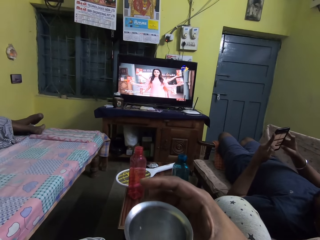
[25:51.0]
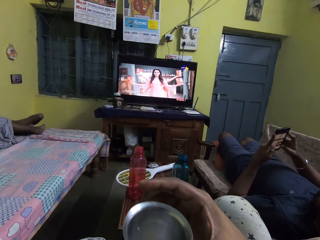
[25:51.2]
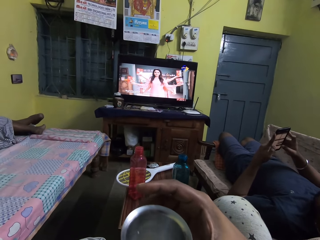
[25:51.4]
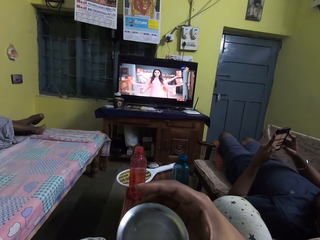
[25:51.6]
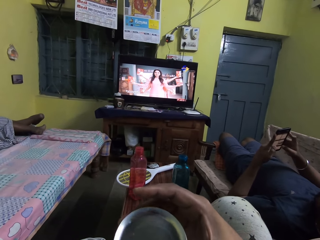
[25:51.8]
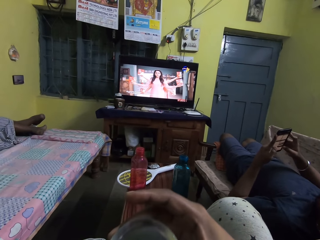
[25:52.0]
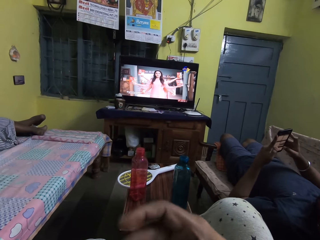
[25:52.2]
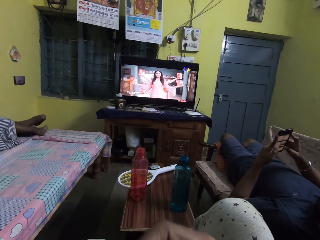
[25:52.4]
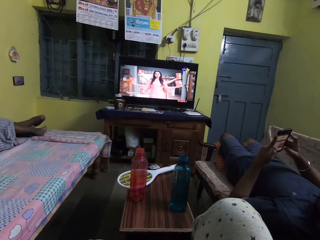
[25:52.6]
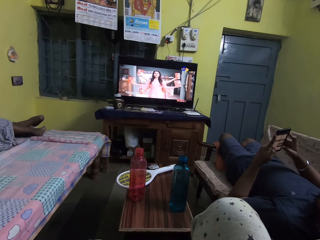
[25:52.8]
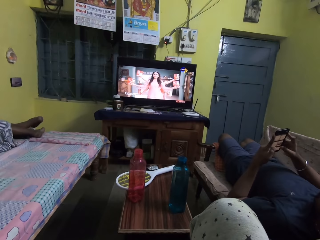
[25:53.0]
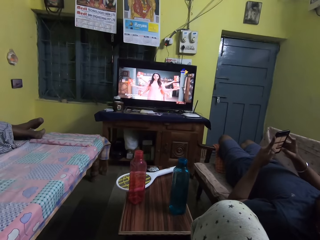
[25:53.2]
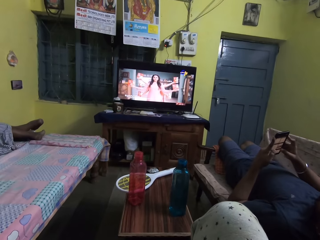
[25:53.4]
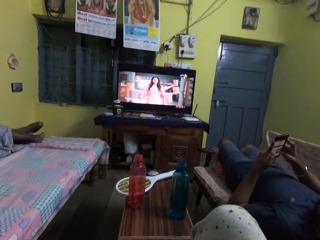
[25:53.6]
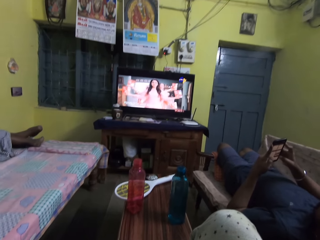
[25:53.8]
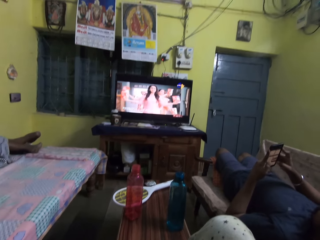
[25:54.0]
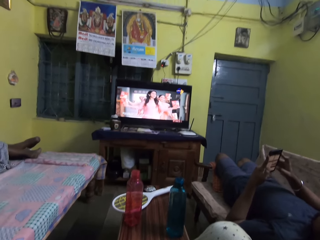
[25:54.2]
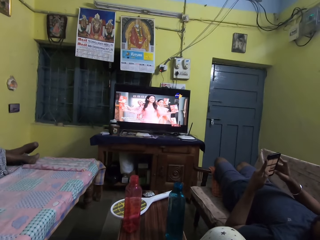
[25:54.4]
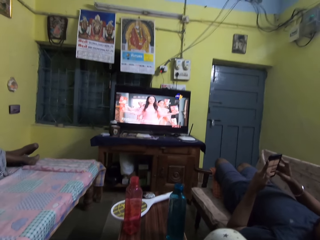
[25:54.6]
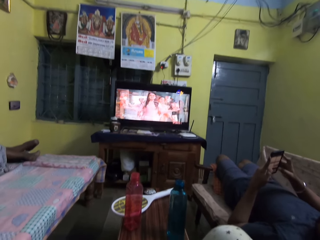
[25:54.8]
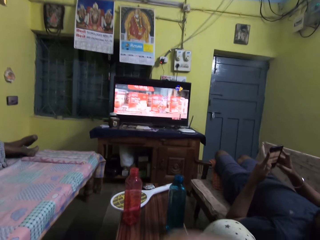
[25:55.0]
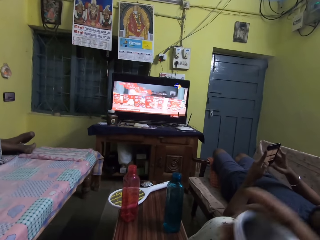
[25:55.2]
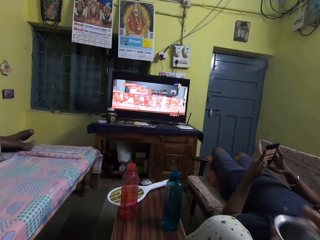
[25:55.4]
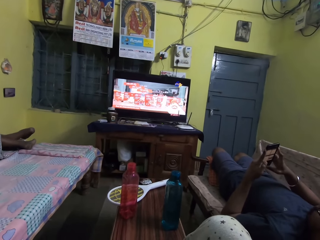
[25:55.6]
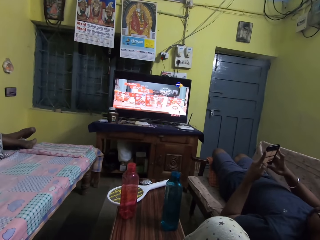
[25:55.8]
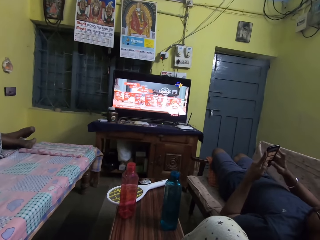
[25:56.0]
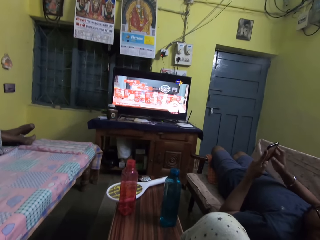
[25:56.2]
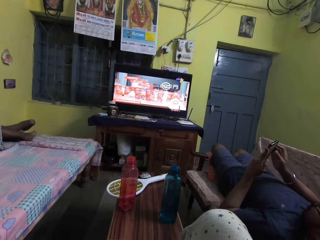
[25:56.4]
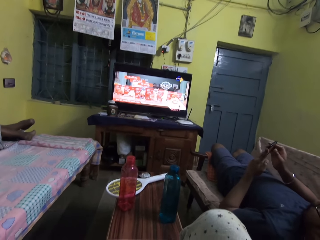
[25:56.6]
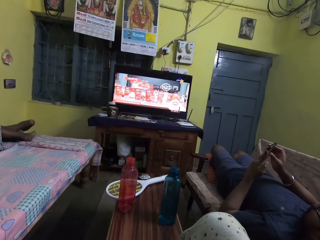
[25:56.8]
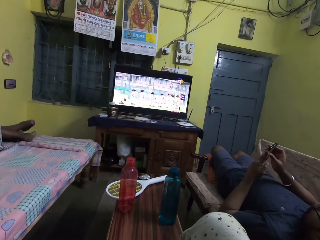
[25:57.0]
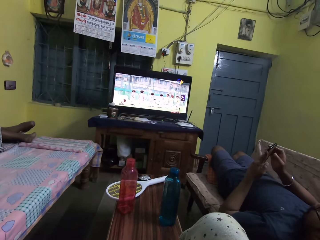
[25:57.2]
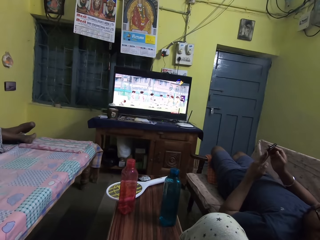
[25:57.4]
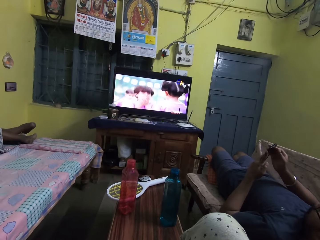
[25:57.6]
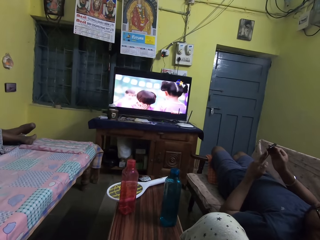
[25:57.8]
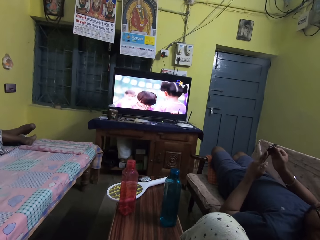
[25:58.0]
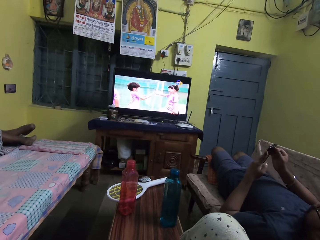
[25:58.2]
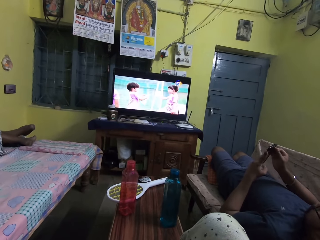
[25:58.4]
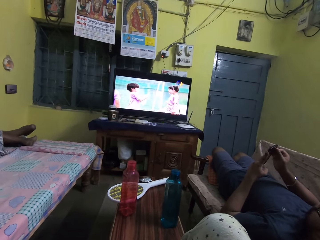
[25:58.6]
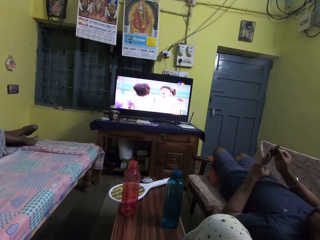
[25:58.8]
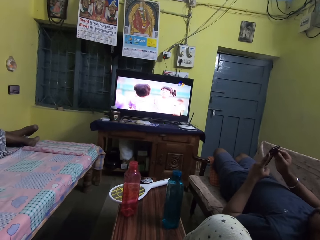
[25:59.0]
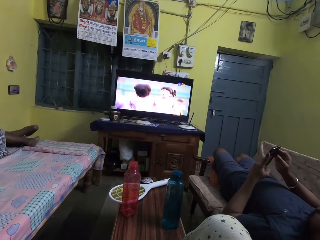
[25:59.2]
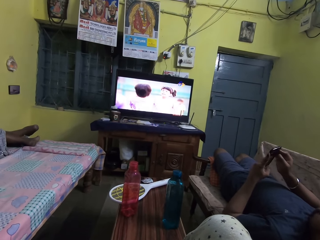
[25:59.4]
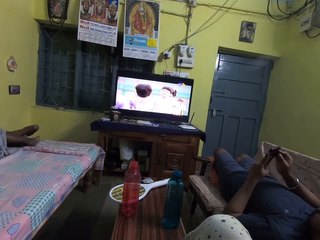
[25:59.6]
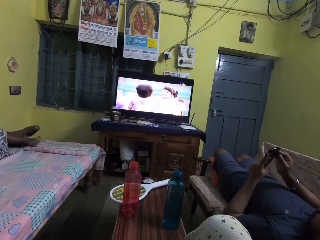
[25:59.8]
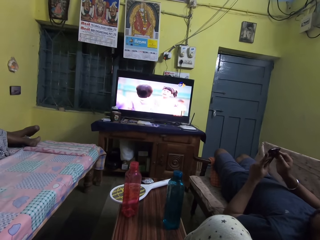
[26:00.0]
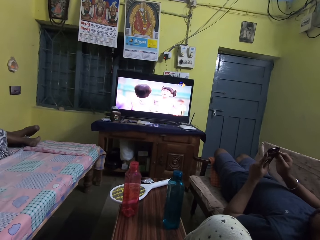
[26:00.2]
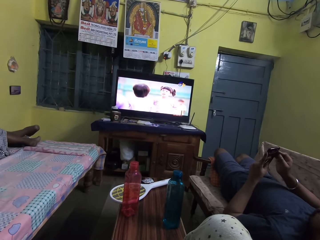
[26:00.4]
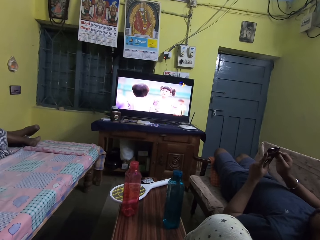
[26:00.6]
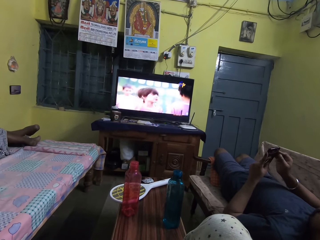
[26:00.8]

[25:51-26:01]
The camera wearer drinks milk from the cup of milk in her right hand. She moves the hand.

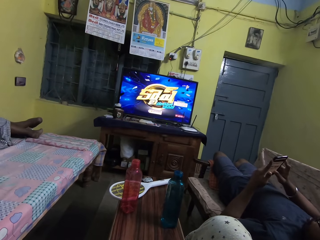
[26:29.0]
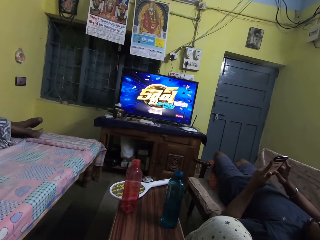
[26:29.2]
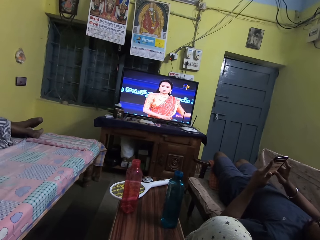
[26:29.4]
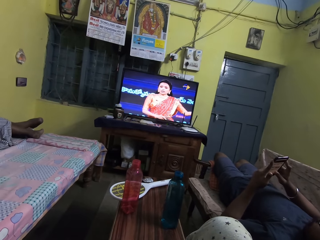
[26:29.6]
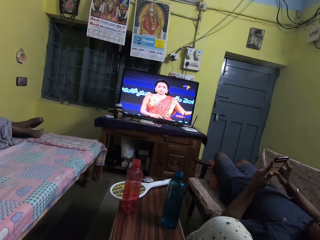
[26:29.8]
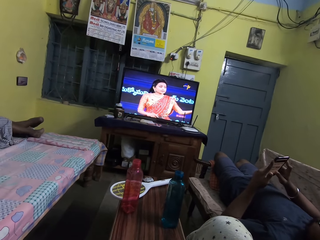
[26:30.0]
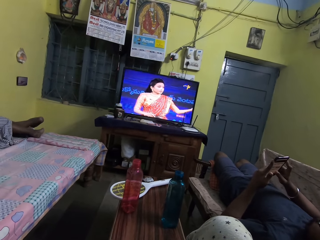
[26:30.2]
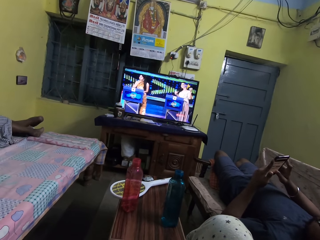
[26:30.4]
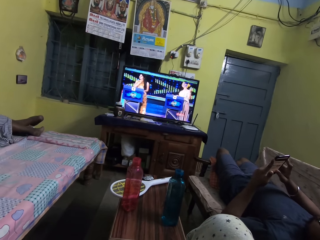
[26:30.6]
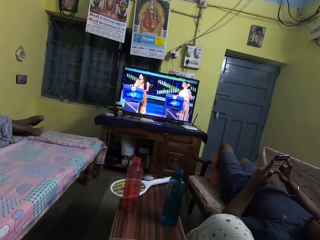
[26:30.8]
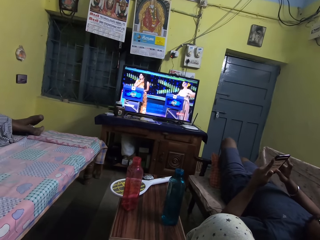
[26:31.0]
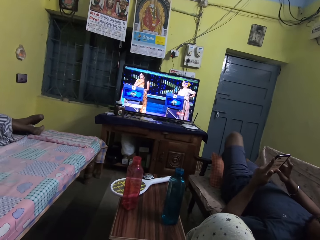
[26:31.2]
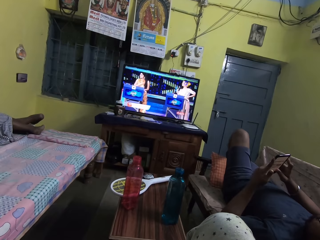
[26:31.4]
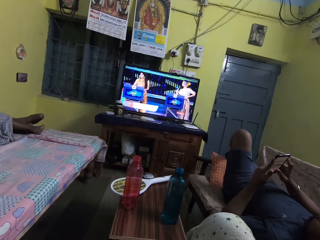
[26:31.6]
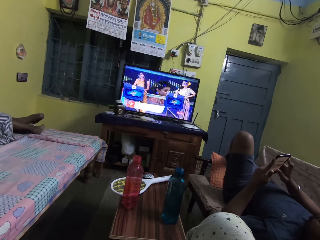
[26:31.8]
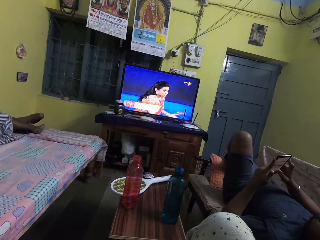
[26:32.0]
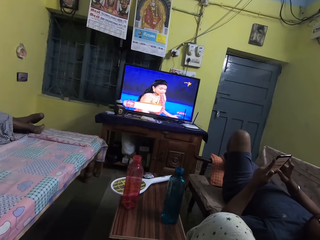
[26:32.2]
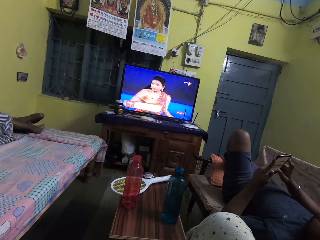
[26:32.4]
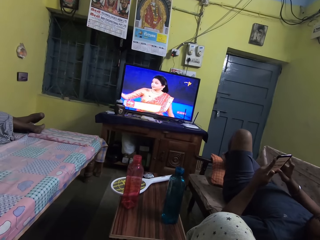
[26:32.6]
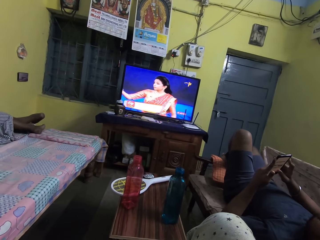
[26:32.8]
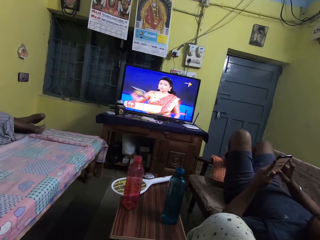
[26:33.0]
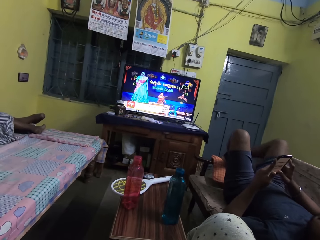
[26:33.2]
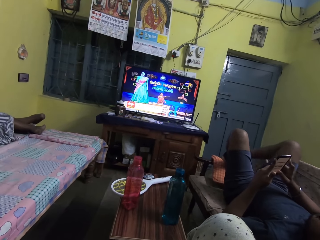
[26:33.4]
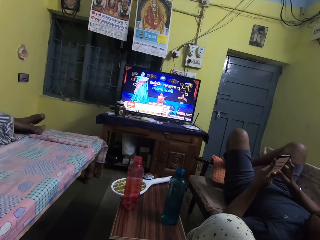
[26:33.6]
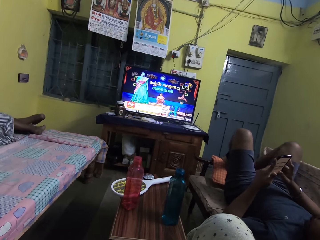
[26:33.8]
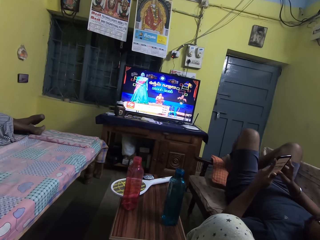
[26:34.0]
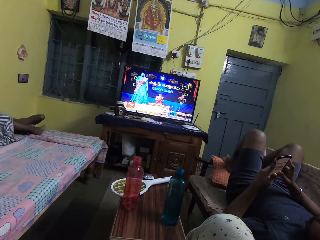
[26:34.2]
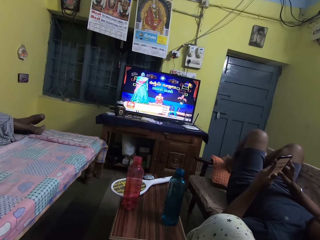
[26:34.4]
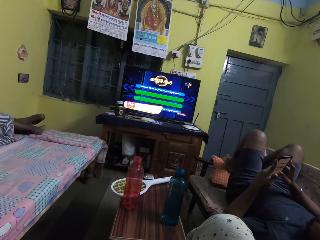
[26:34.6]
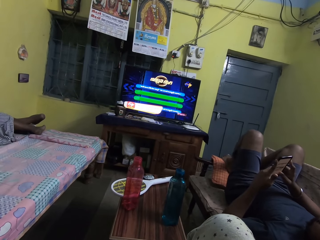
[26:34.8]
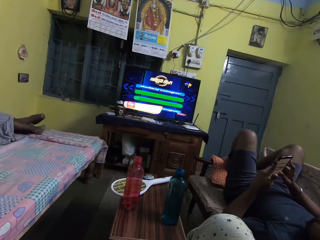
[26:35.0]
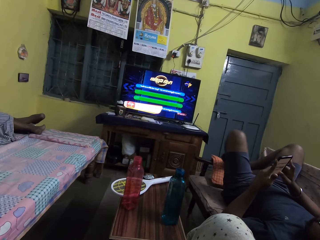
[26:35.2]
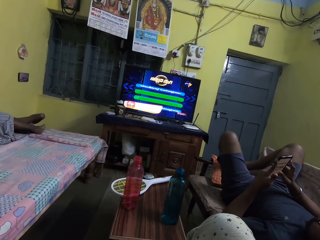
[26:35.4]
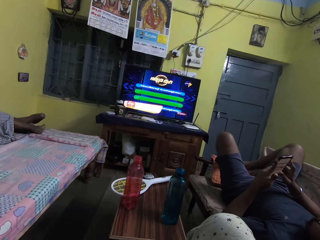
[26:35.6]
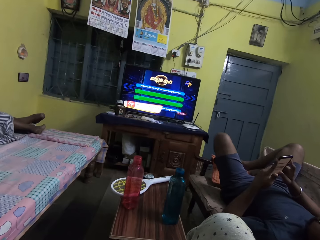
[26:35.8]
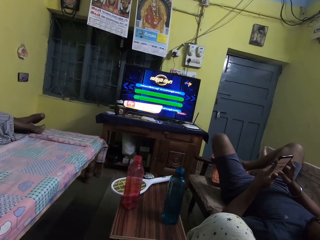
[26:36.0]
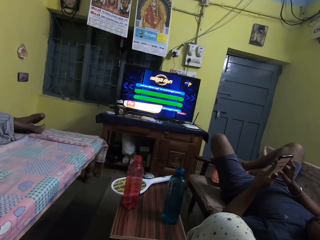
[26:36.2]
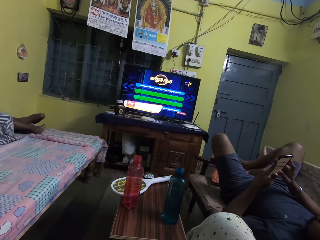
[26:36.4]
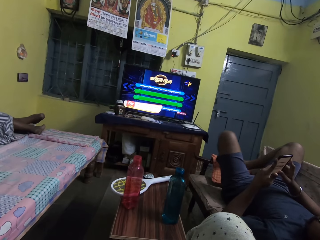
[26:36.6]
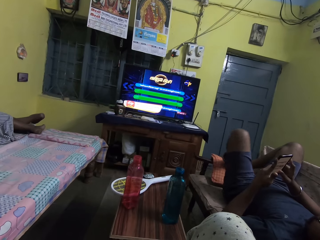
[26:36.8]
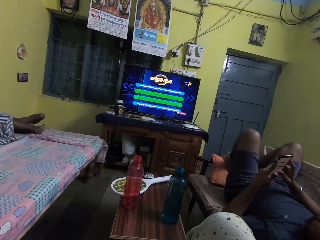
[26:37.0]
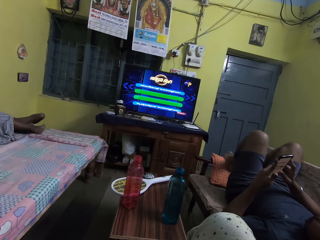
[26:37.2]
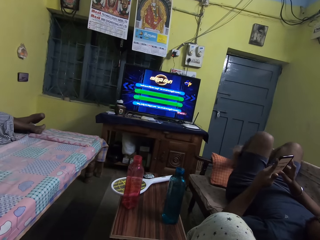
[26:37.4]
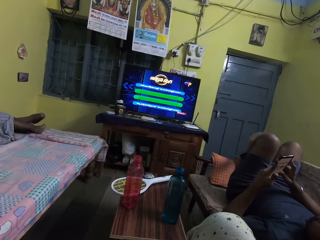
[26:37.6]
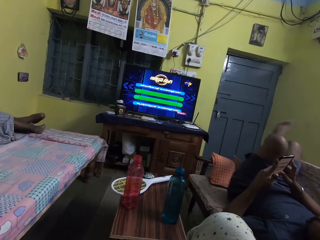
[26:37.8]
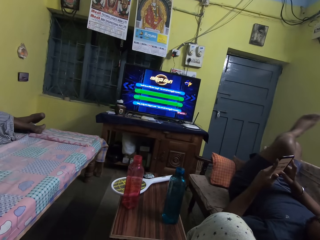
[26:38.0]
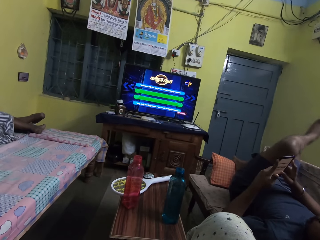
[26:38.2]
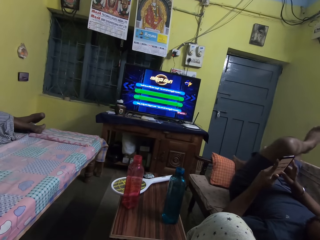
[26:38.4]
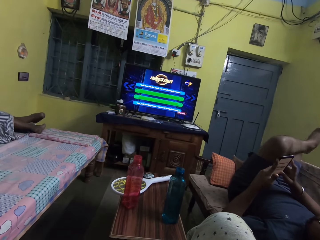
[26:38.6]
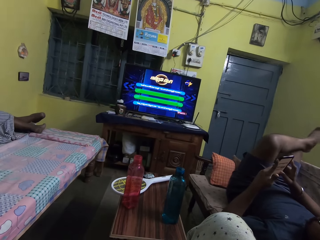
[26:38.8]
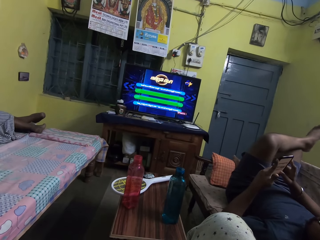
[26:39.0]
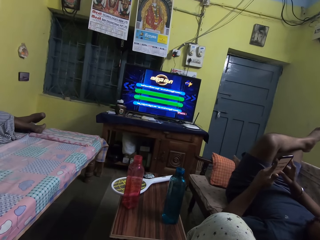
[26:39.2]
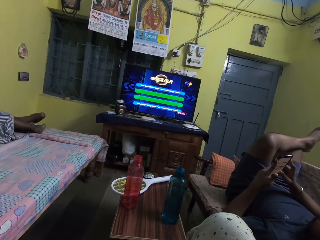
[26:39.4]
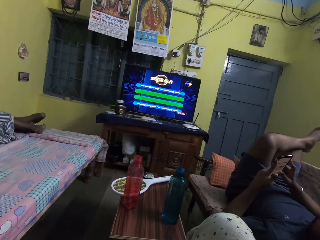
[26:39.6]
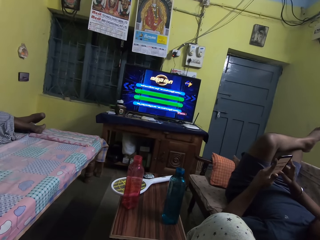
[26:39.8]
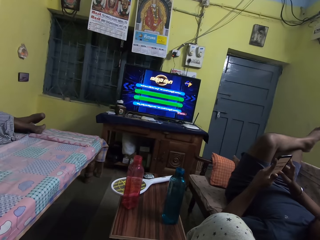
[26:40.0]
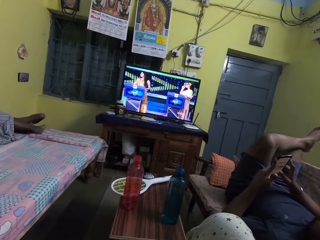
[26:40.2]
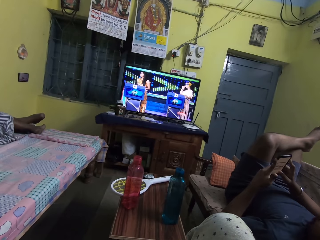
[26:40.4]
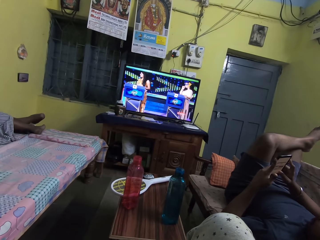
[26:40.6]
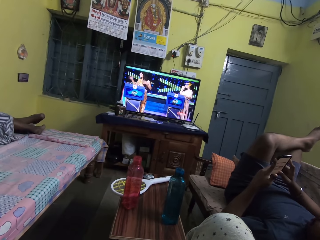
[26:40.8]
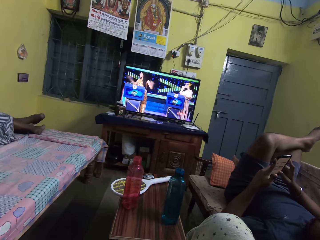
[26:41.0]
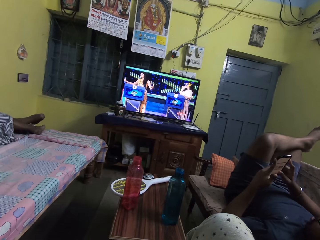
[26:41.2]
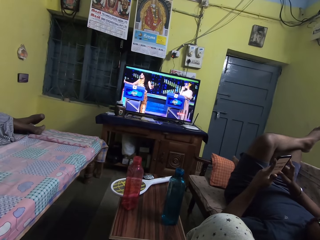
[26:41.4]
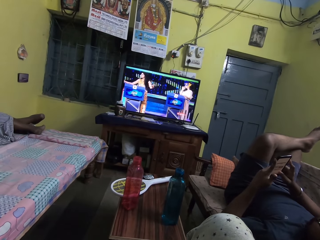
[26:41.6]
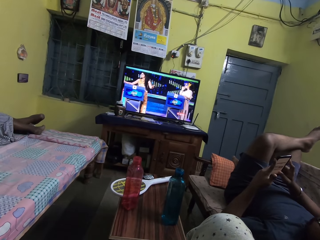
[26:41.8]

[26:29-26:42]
The man places his left leg on the chair. The man places his right leg on the chair. The man places his left leg on his right leg.
